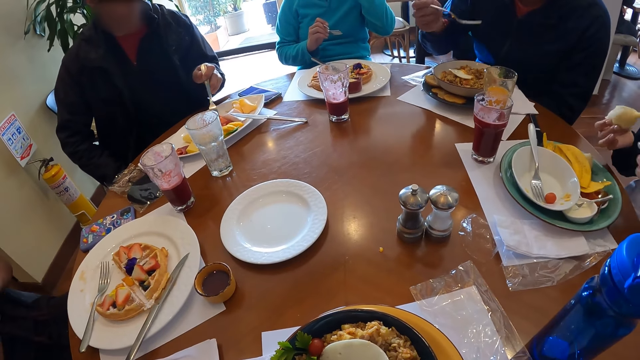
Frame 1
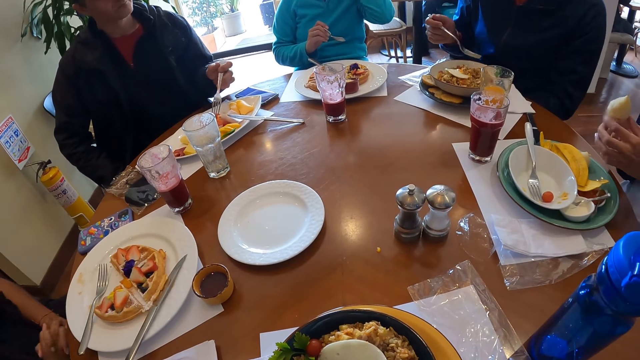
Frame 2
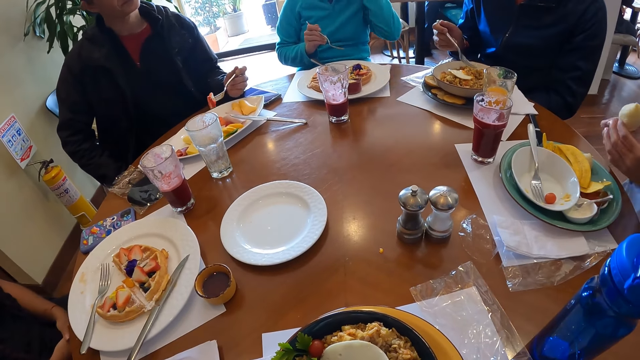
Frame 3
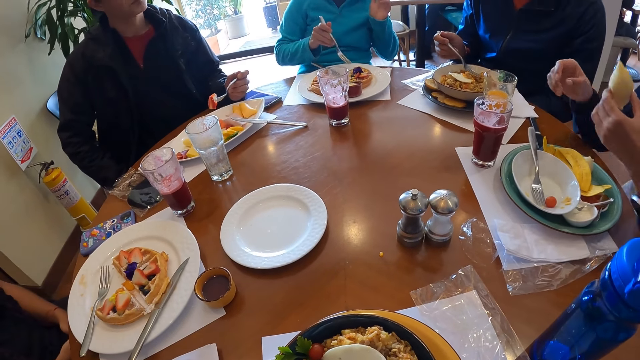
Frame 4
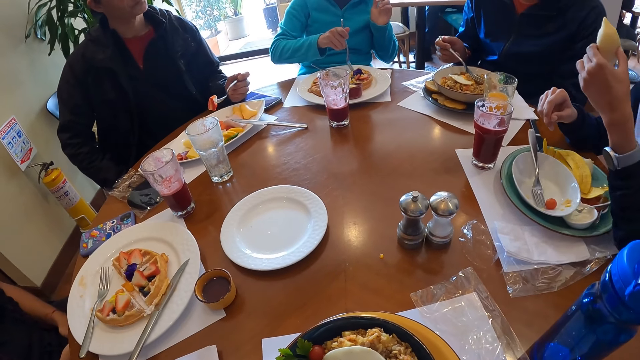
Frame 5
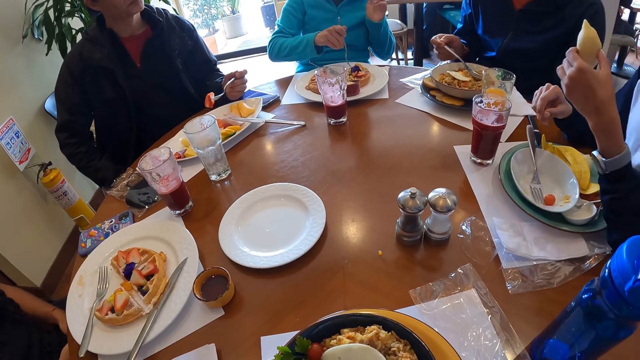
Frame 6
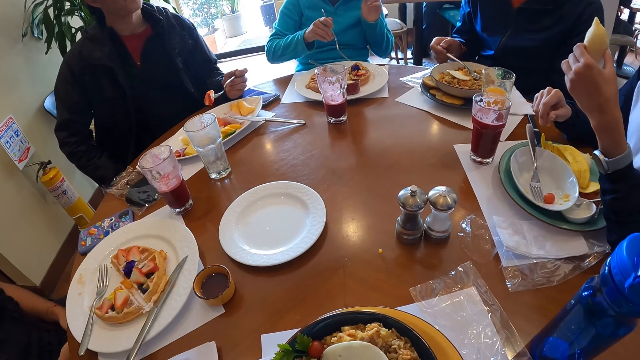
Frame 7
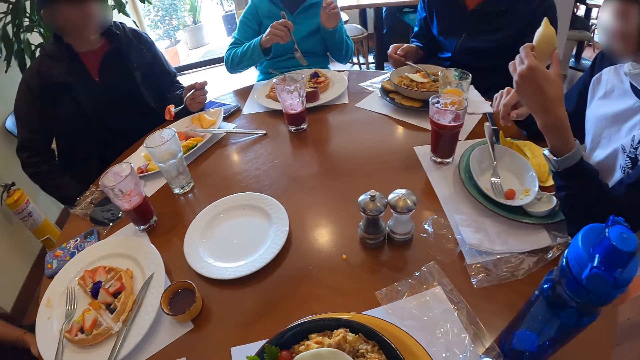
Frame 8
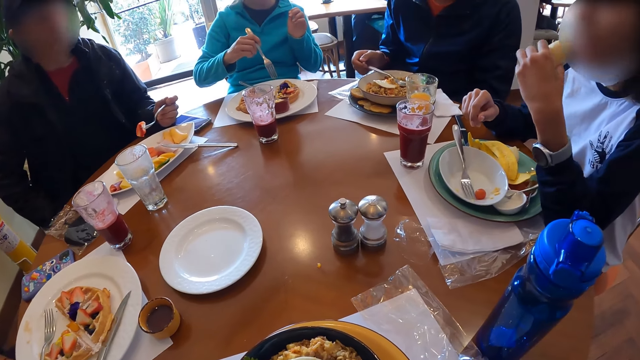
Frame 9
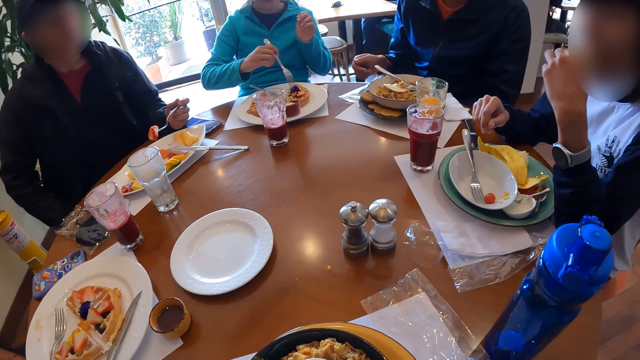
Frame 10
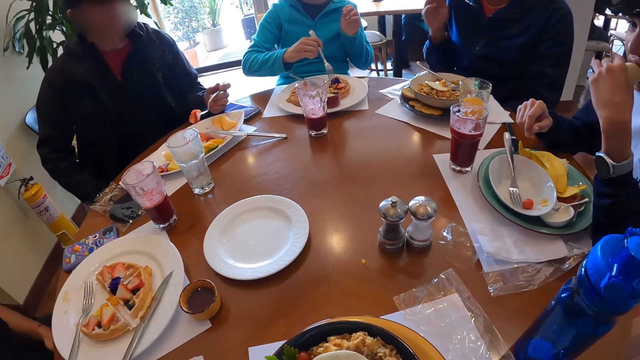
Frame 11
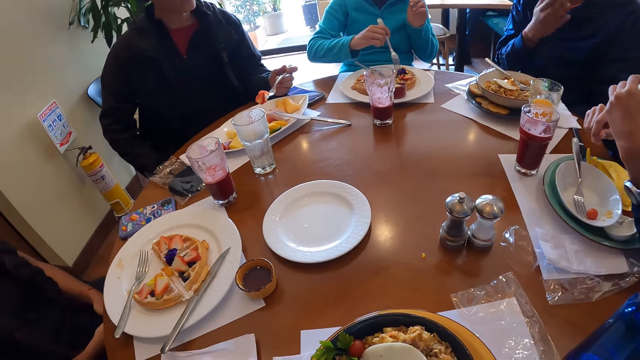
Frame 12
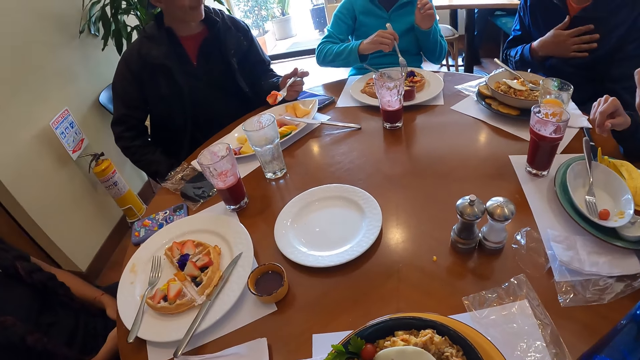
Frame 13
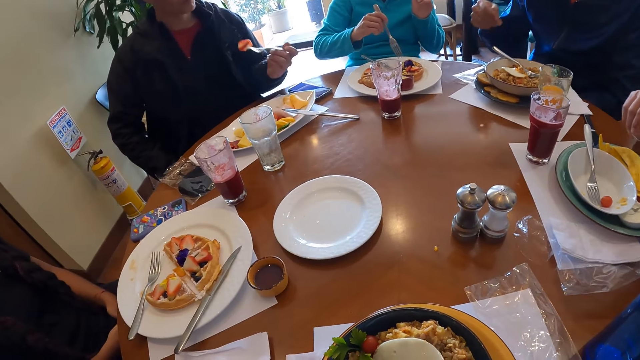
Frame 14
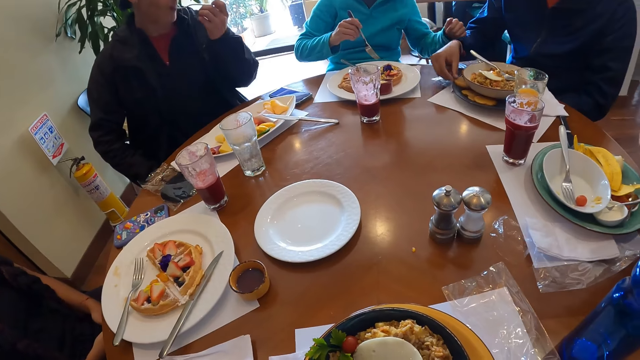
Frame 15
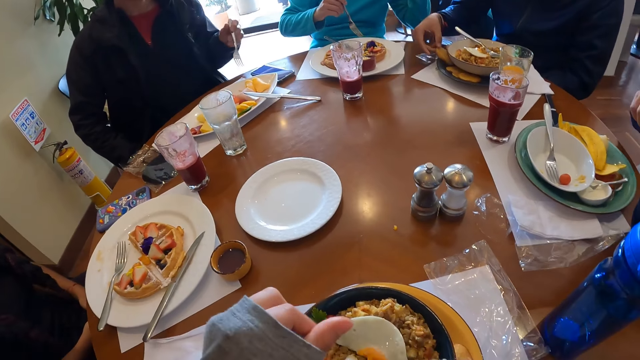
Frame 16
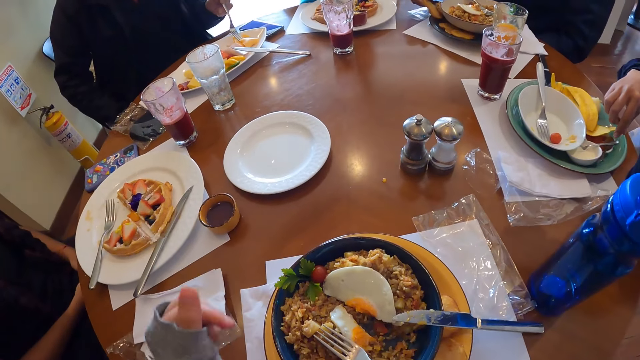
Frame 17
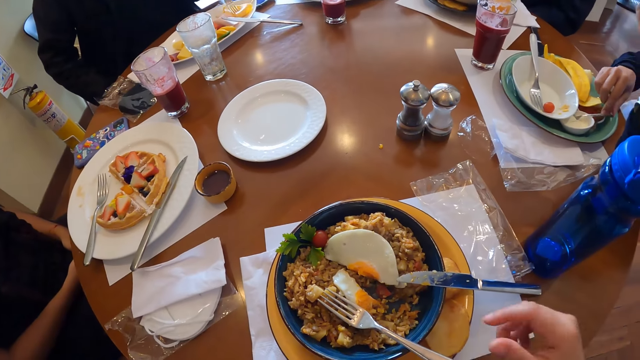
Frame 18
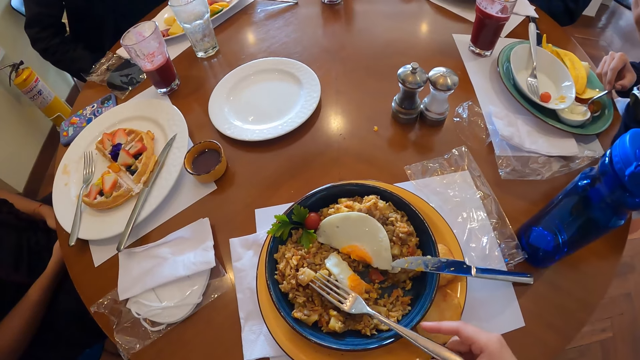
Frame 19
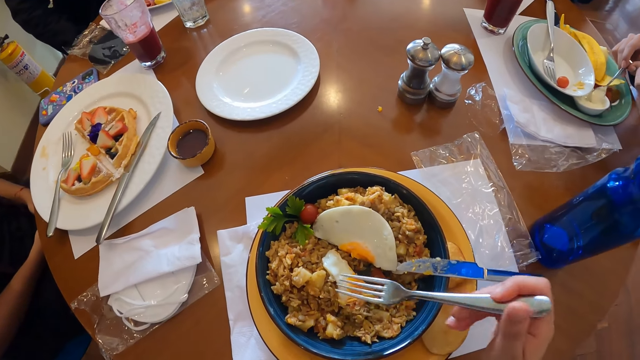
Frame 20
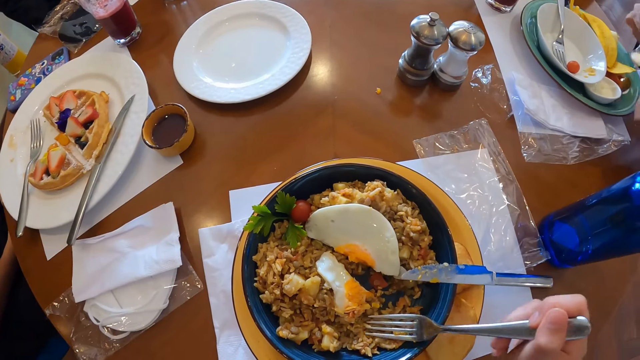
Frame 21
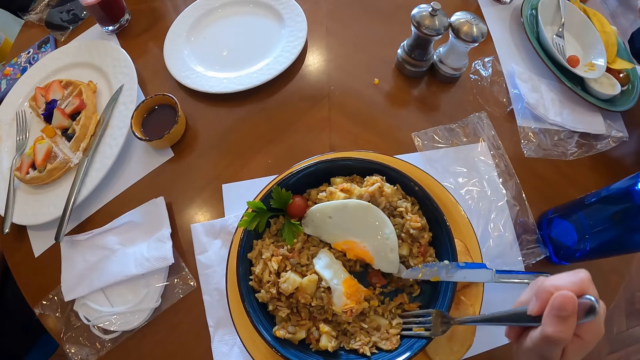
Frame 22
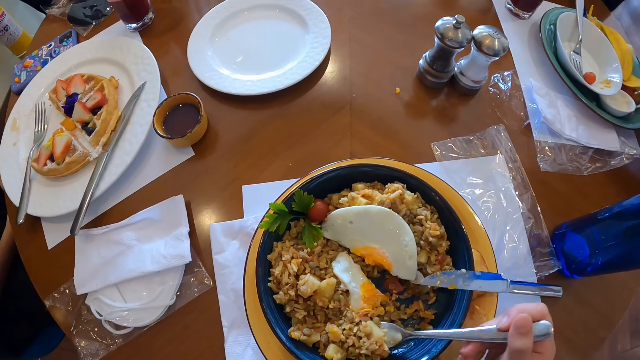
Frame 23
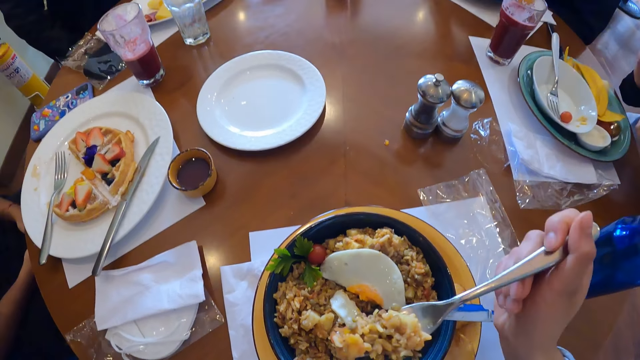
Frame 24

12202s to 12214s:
A man passes the snack from his right hand to his left hand. Another man drops the fork in the plate on the table with his right hand. The first man eats the snack in his left hand. A third man puts the fruit into his mouth with the fork in his left hand. The second man picks up a flat bread from the plate on the table with his right hand. The camera wearer rubs fingers. The first man takes a spoon from a container of sauce with his right hand. The camera wearer picks up the fork in the plate with his right hand. He takes food from the plate with the fork in his right hand.

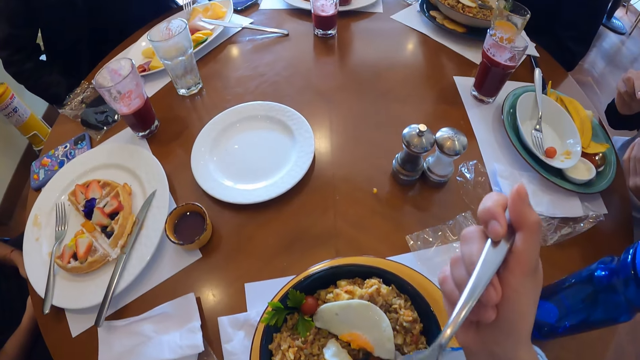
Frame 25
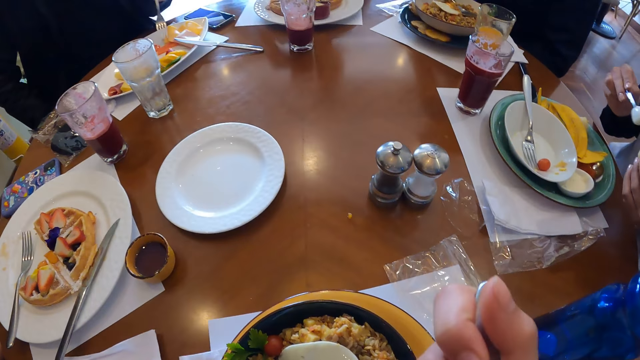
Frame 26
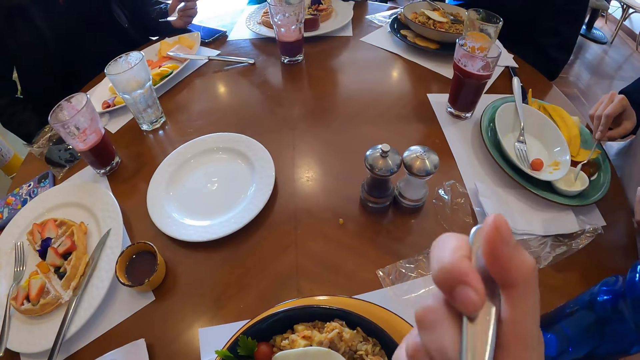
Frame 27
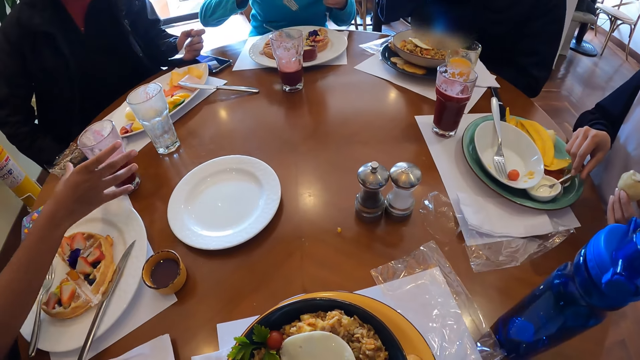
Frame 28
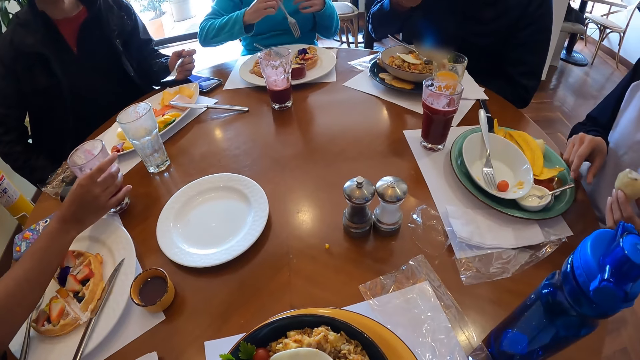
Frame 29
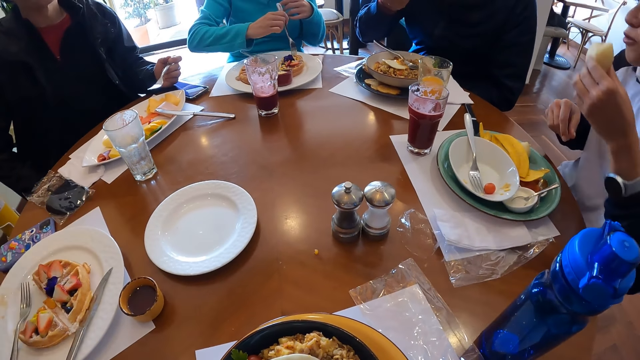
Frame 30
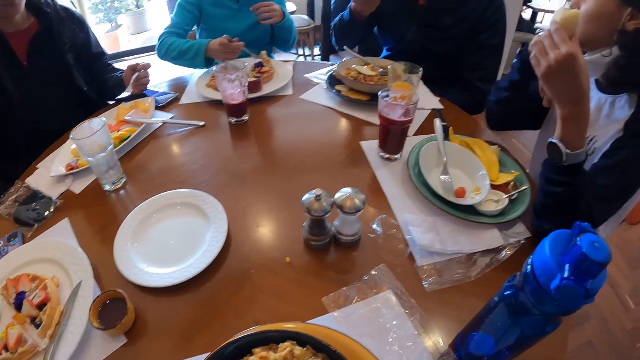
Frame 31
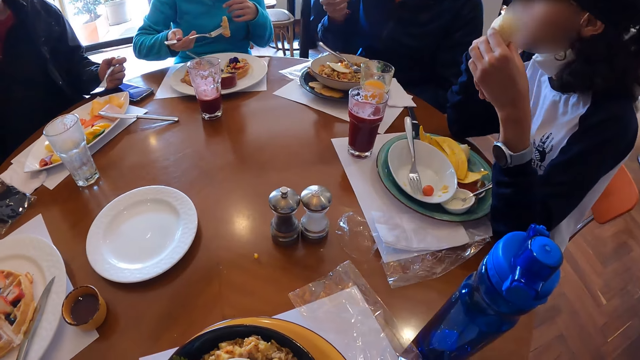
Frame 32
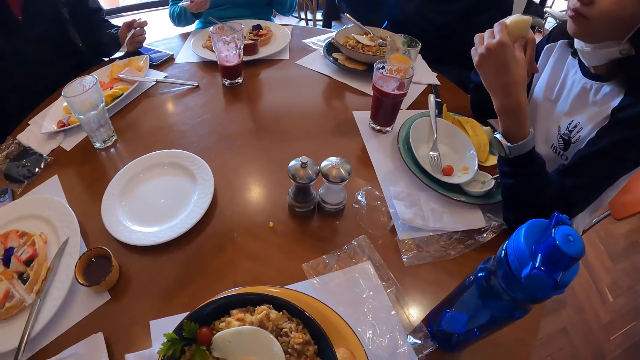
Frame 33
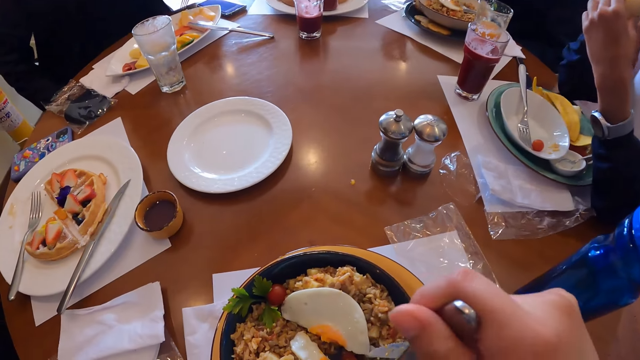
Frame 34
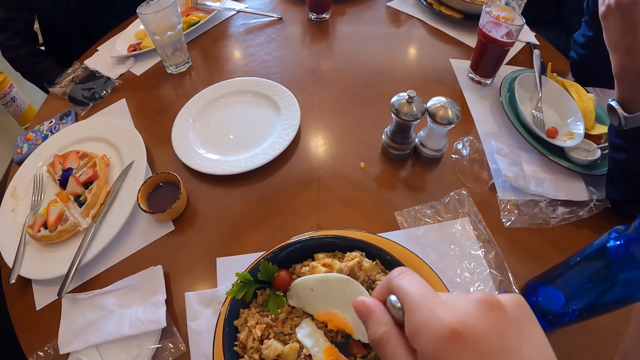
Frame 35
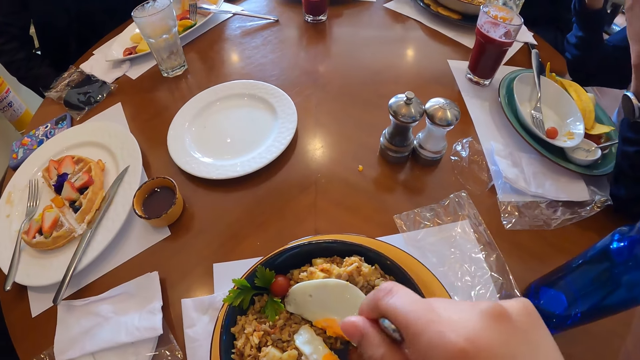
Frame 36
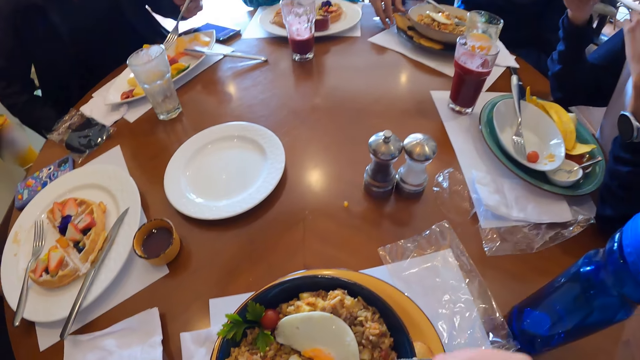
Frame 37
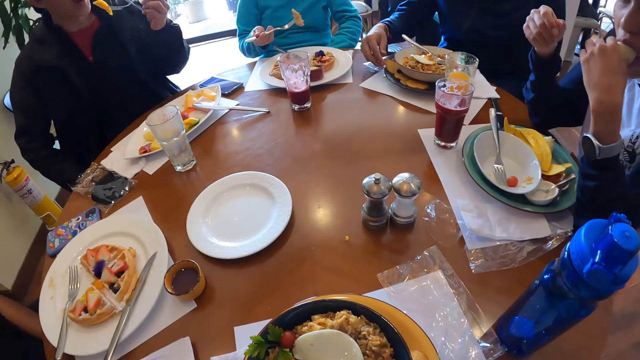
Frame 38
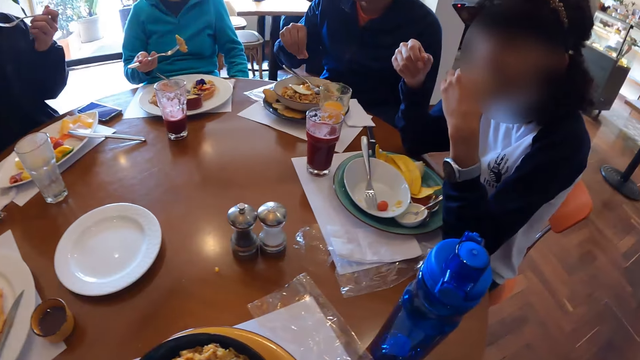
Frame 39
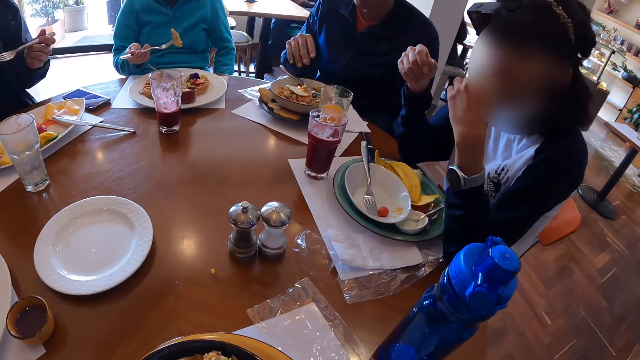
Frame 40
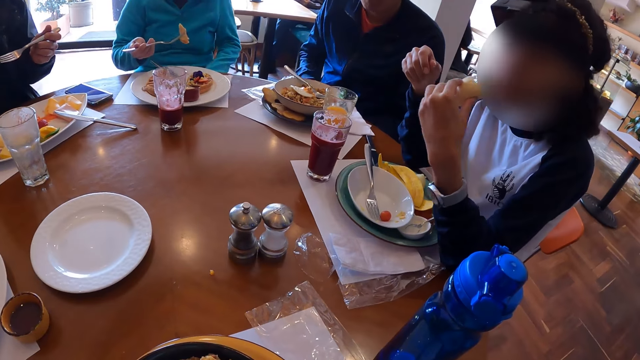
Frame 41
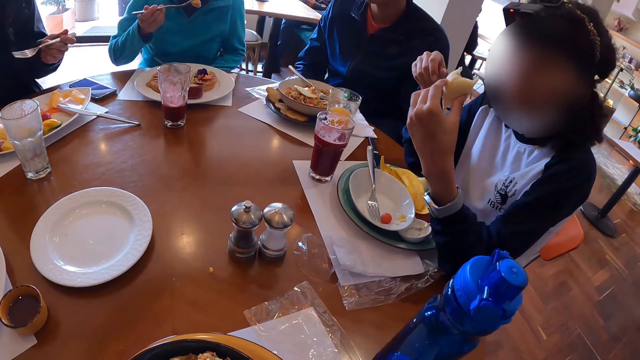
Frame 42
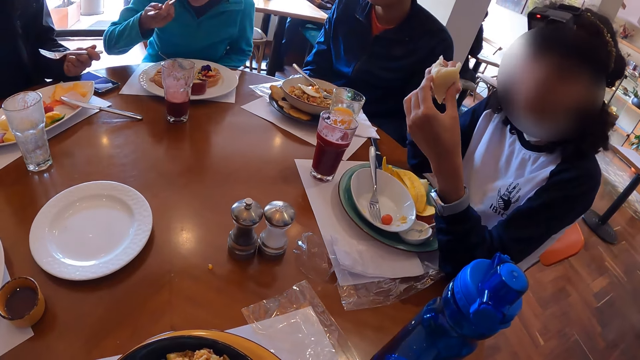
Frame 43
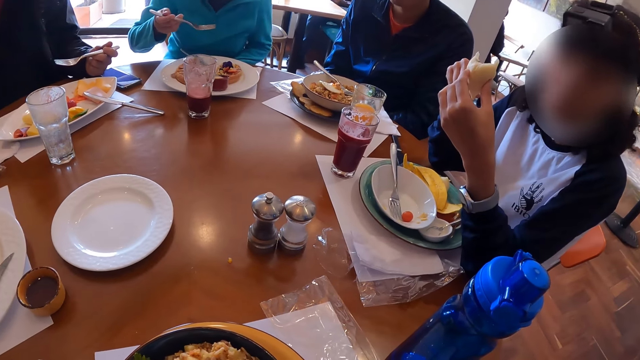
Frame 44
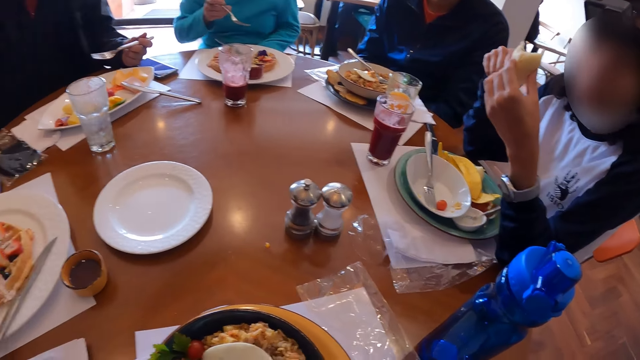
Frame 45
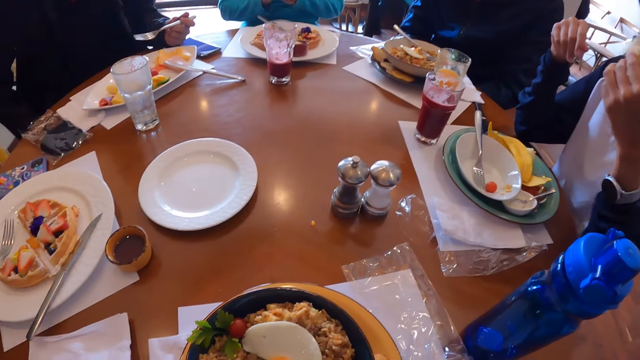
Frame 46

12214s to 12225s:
The camera wearer eats food with a fork spoon. A man drops the spoon in the sauce with his right hand. A woman picks up a glass cup of juice from the table with her right hand. Another woman takes waffles from the plate with the fork in her right hand. The camera wearer gathers food with the fork spoon. Another man takes fruit from the plate on the table with the fork in his left hand. A third man drops the flat bread on the plate with his right hand. The camera wearer looks around in the restaurant. The first man eats the sauce from his left hand. The other woman puts the waffles in her mouth with the fork in her right hand.
